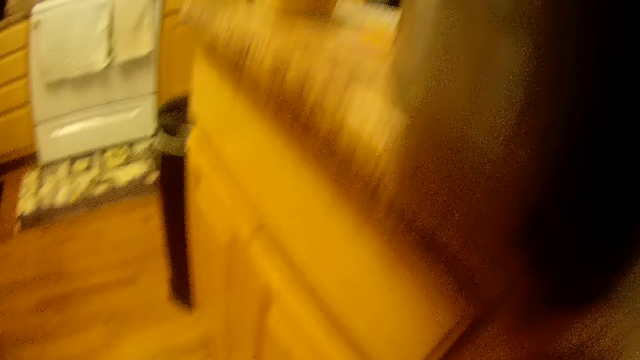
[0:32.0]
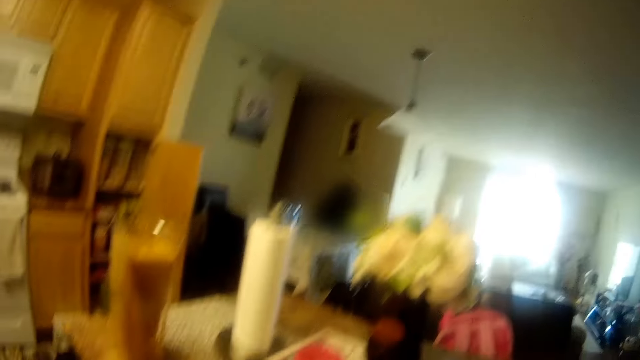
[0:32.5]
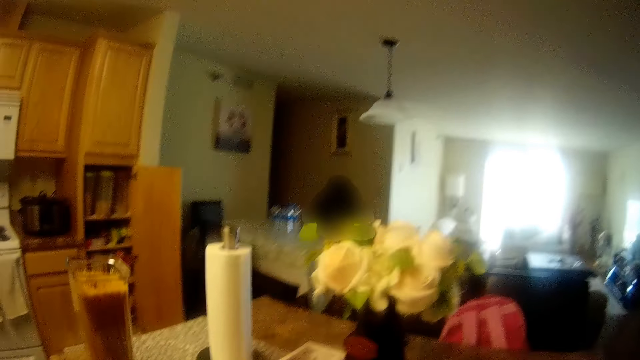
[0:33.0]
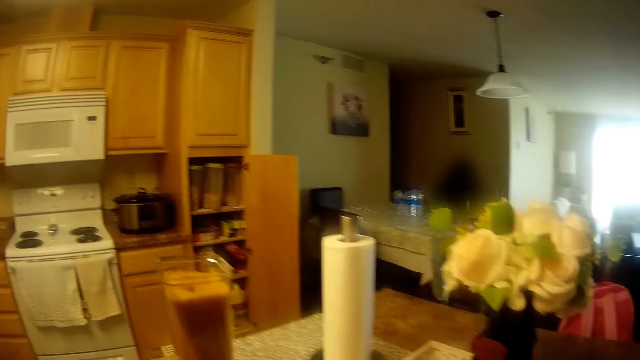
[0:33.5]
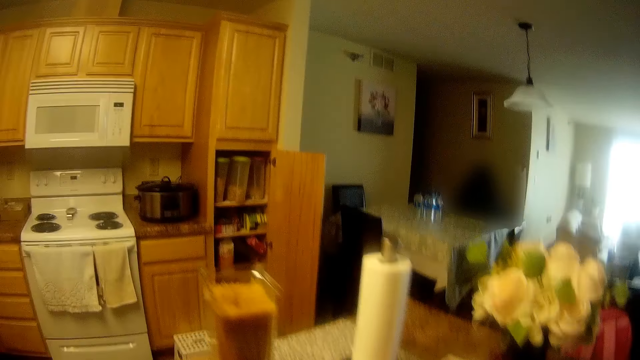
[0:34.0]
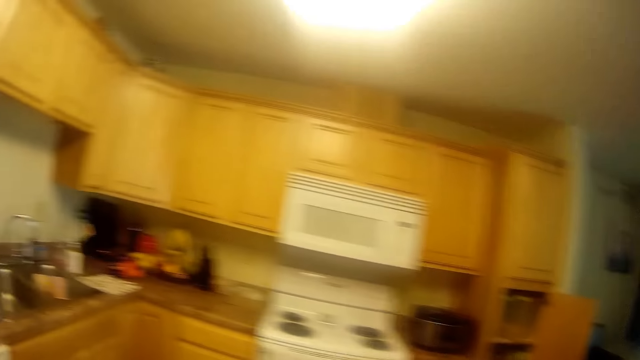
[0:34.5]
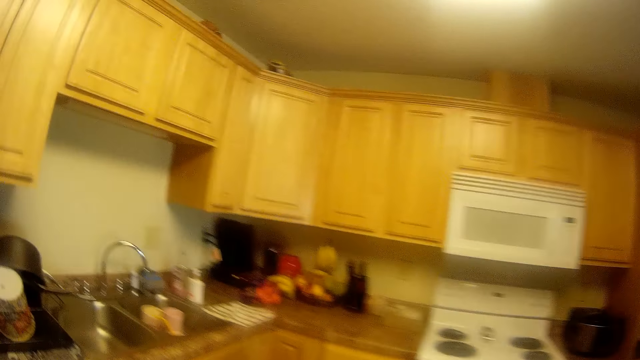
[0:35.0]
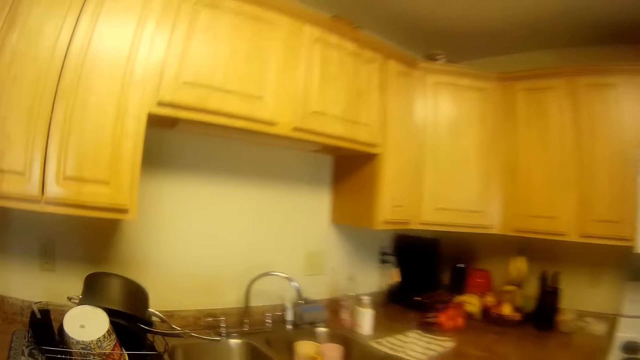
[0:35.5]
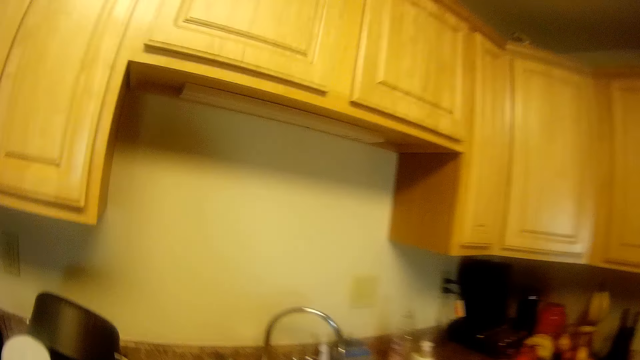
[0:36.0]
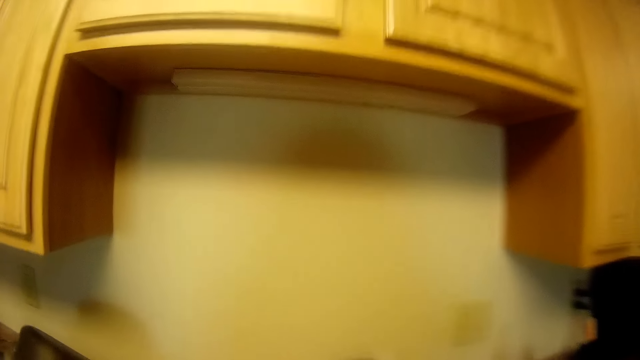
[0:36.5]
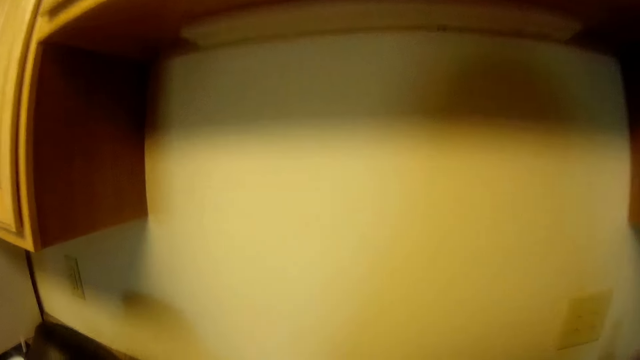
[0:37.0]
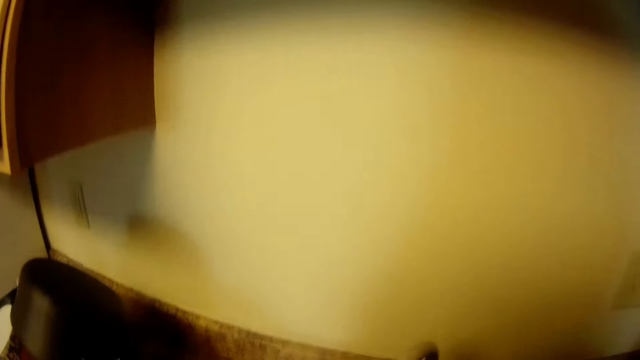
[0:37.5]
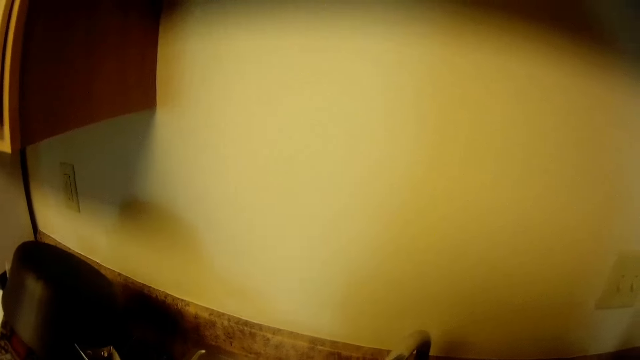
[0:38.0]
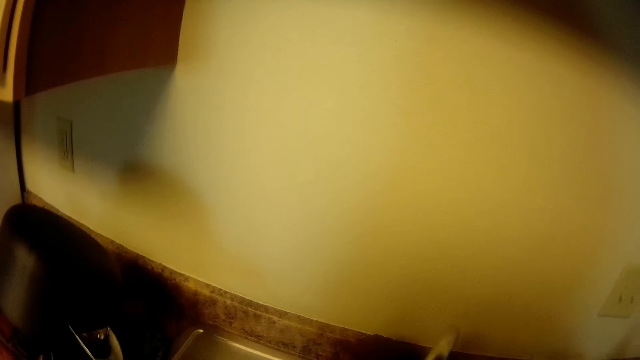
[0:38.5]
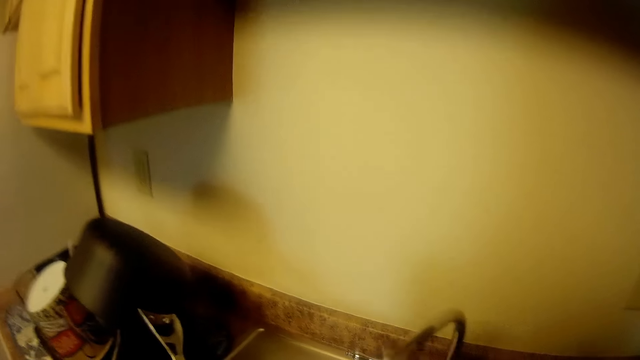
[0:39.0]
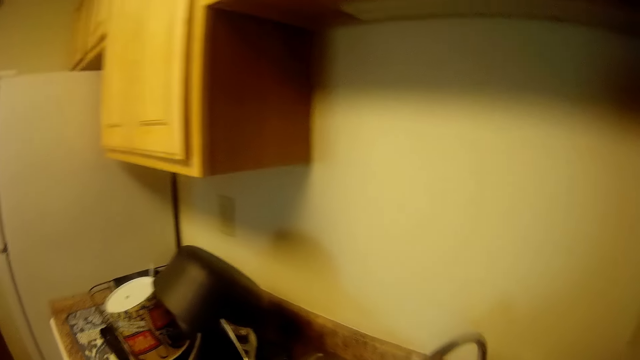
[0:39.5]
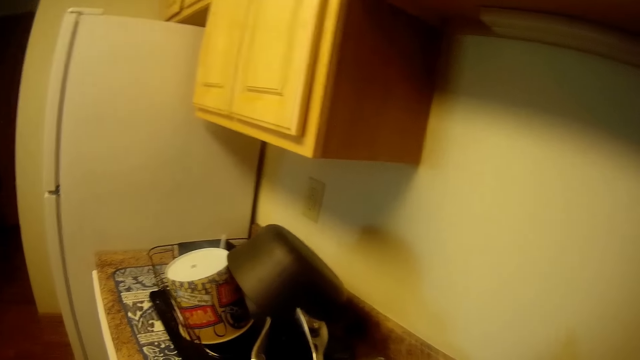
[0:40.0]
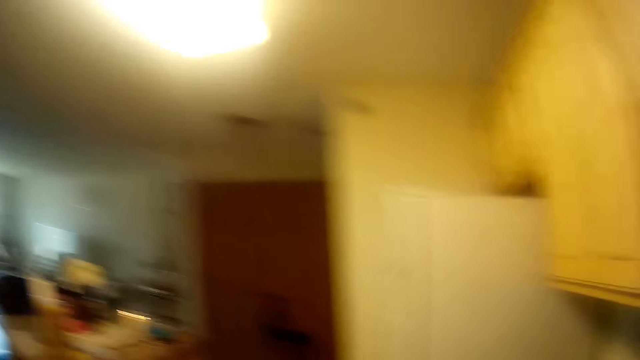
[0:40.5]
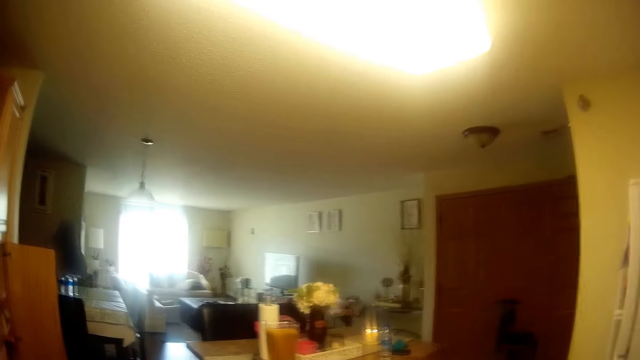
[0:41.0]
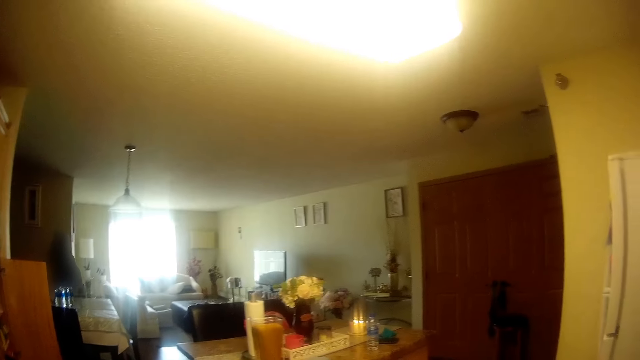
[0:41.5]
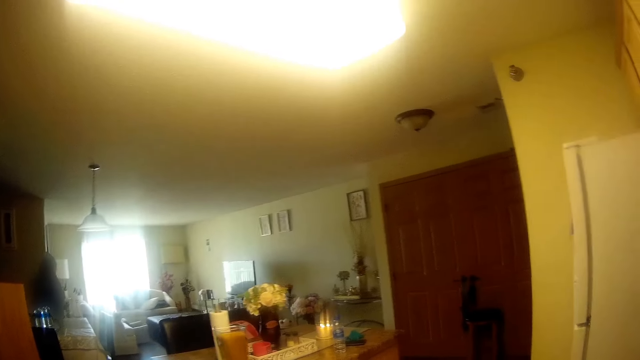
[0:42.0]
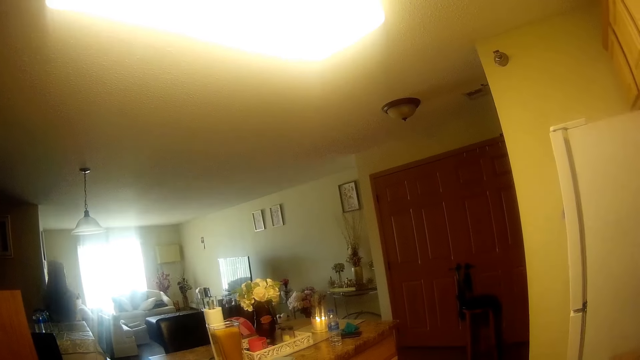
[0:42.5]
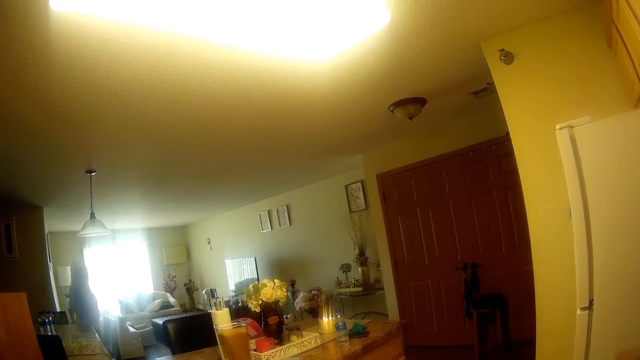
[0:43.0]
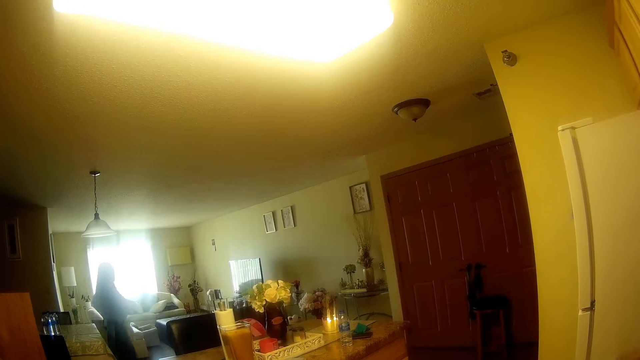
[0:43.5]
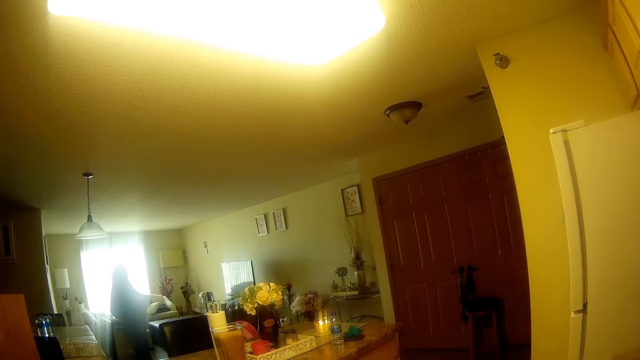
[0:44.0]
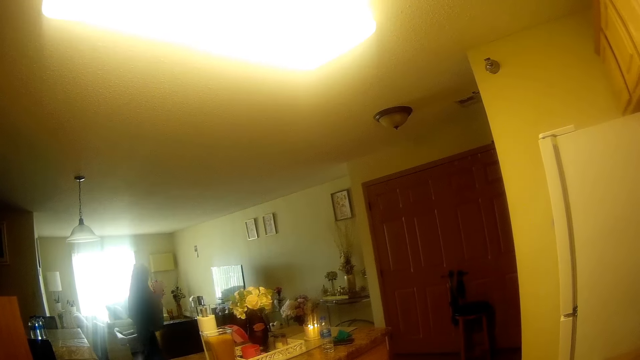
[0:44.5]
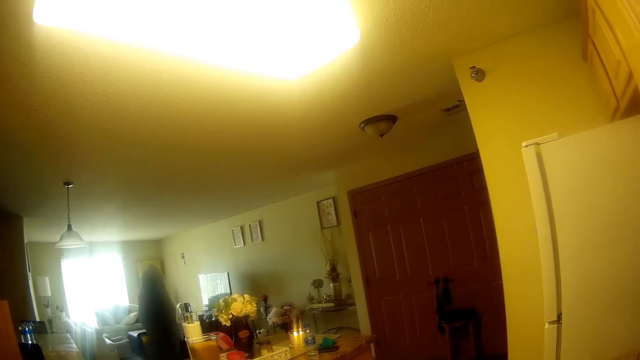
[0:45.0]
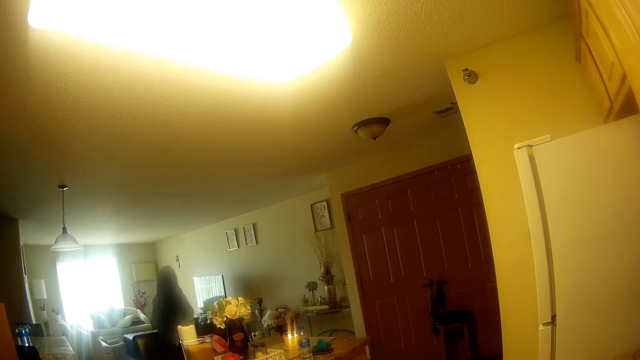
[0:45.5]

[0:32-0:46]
The camera wearer stands up. They walk towards a kitchen sink with the pot in both hands. They use the kitchen faucet. A woman walks into a parlor. The camera wearer turns around.

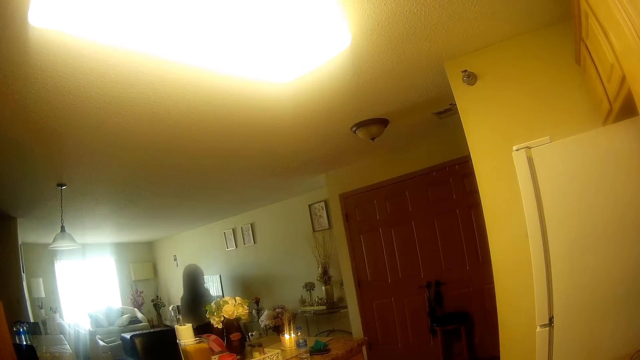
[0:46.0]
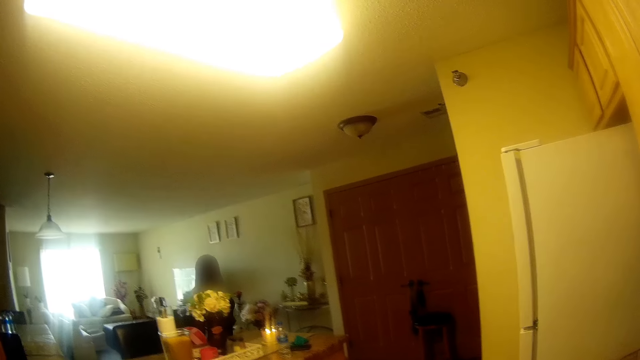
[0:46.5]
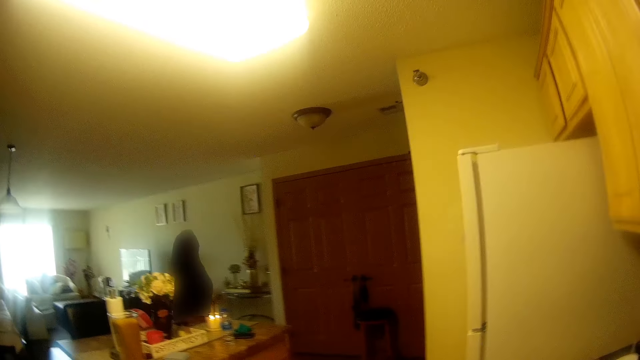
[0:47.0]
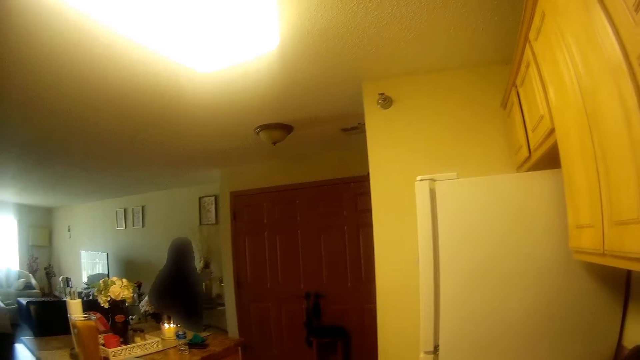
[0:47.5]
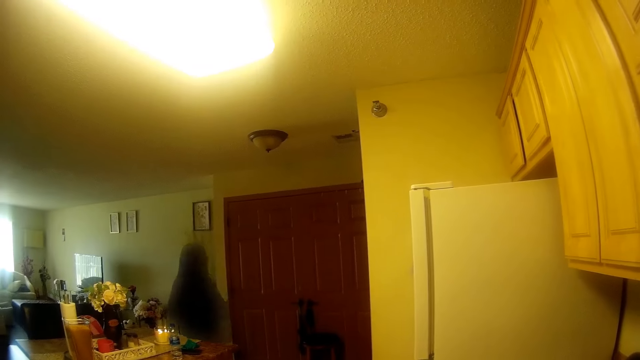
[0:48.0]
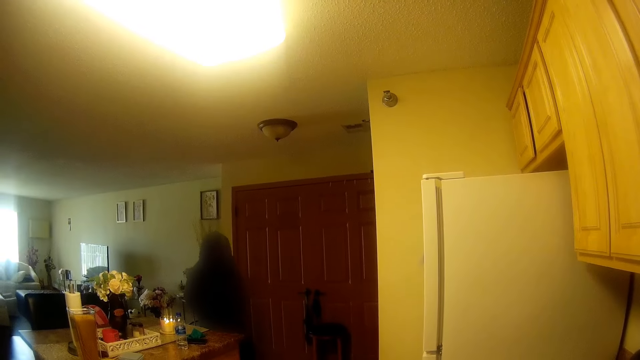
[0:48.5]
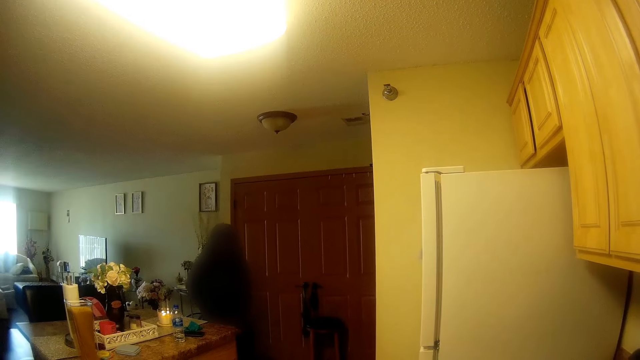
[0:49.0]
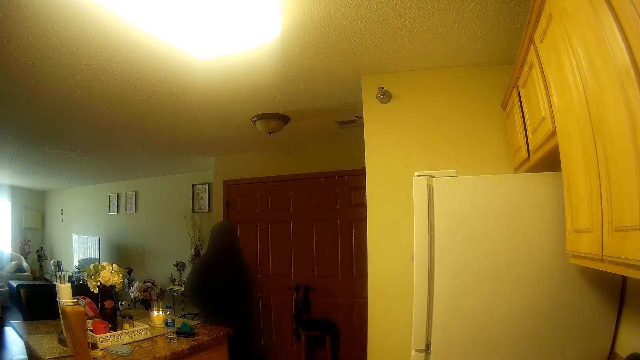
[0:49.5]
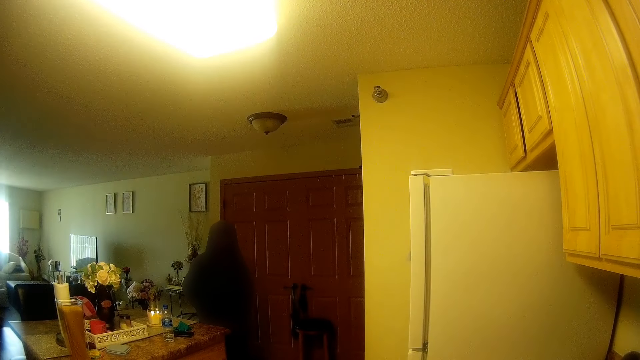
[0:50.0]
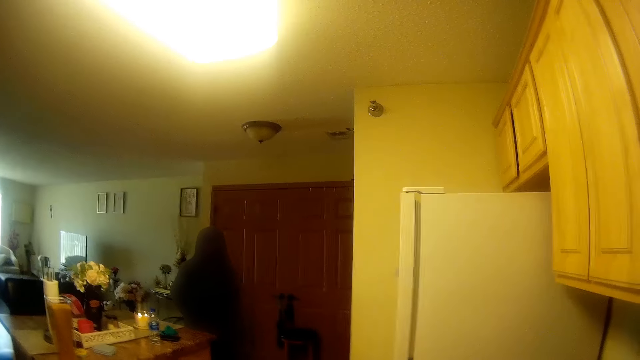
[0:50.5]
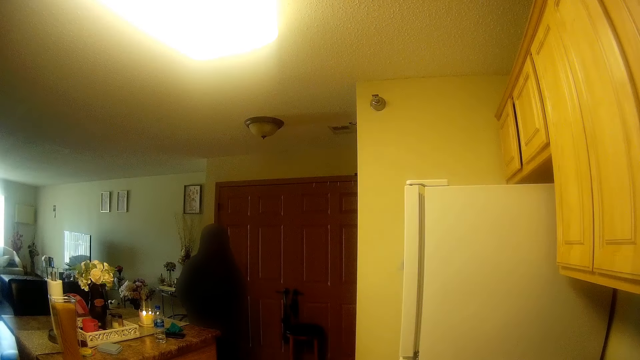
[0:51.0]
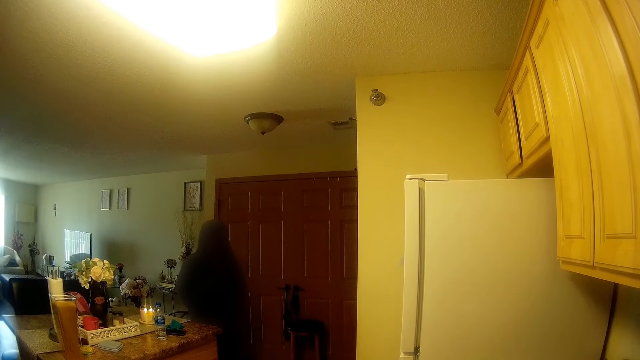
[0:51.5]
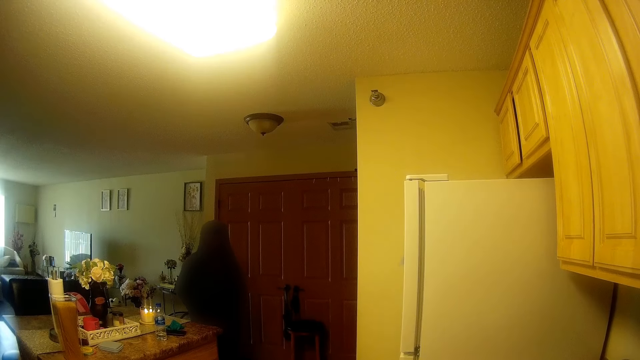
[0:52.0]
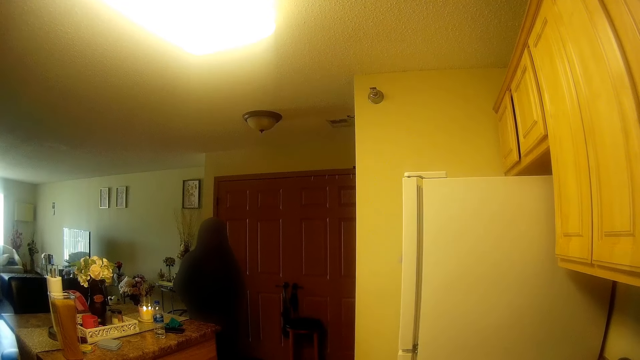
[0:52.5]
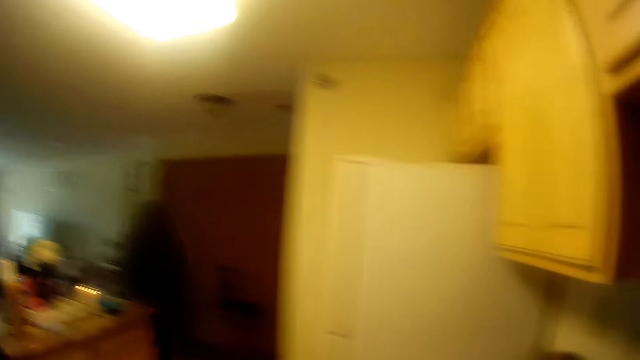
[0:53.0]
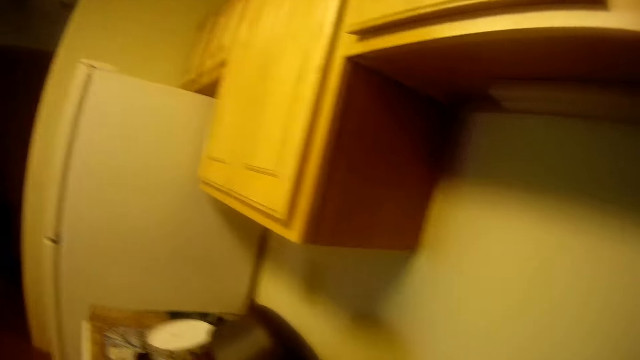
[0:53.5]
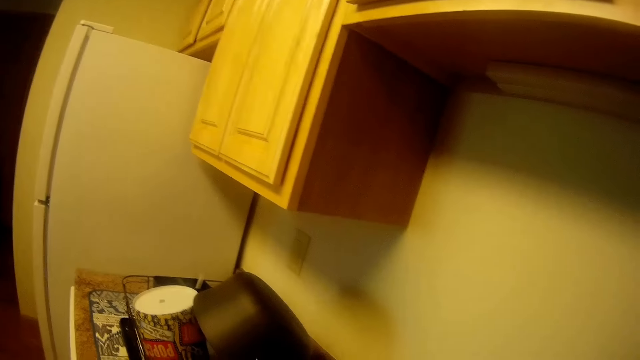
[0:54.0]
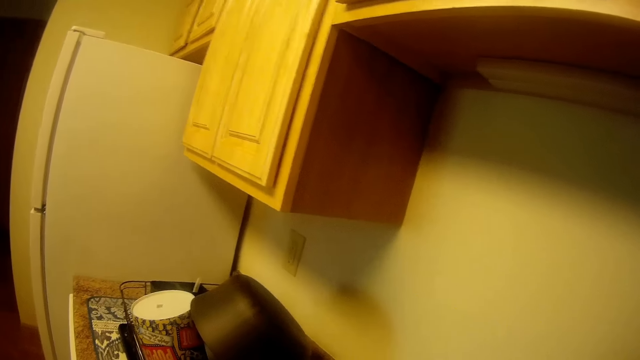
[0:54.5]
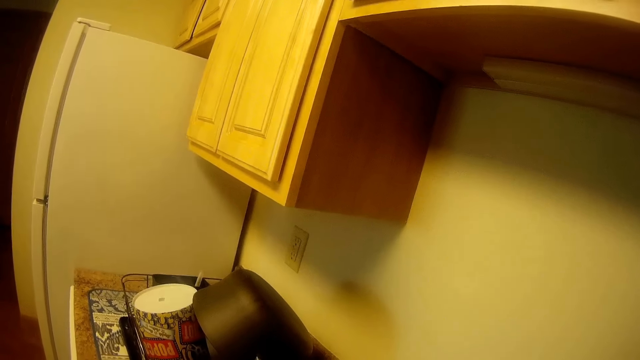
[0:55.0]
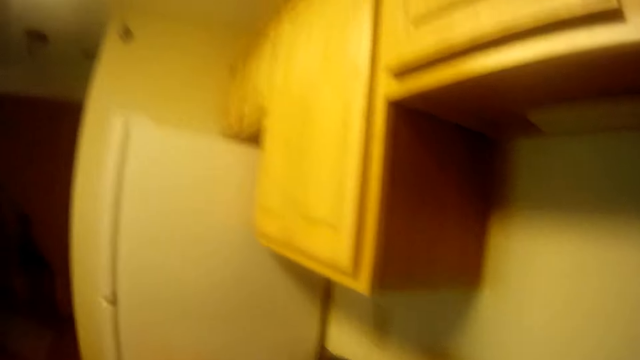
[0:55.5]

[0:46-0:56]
A woman talks to the camera wearer.
